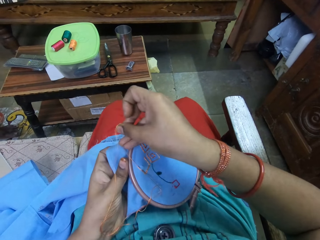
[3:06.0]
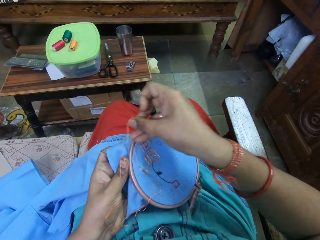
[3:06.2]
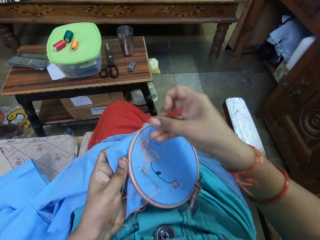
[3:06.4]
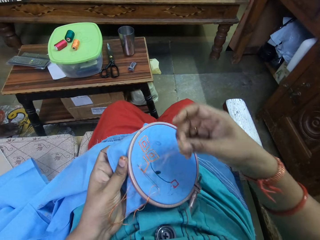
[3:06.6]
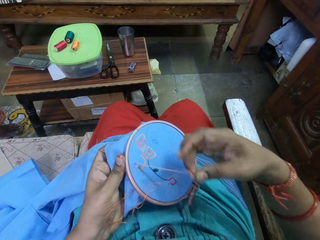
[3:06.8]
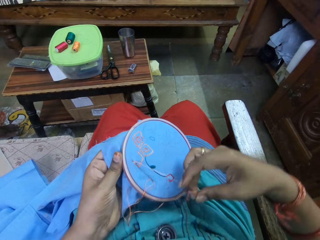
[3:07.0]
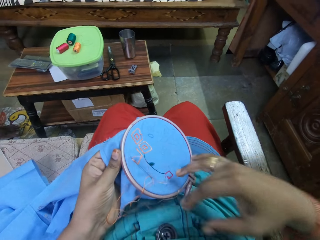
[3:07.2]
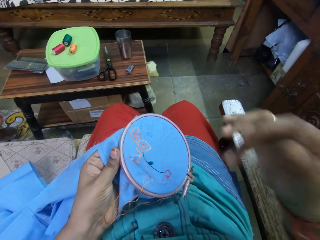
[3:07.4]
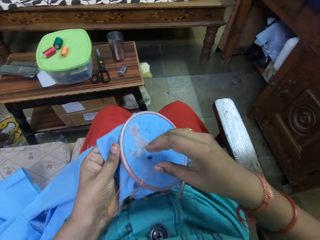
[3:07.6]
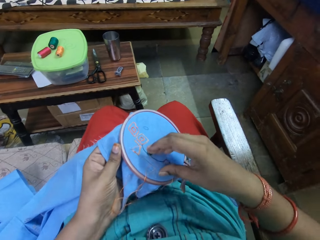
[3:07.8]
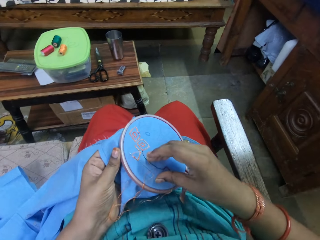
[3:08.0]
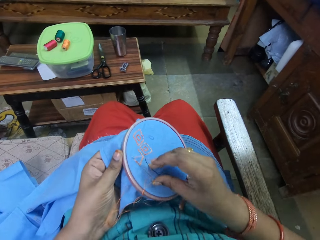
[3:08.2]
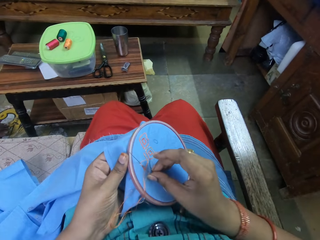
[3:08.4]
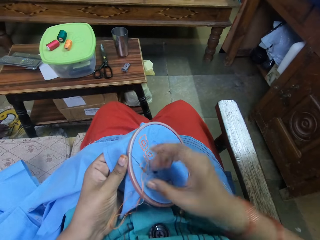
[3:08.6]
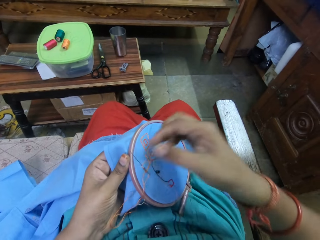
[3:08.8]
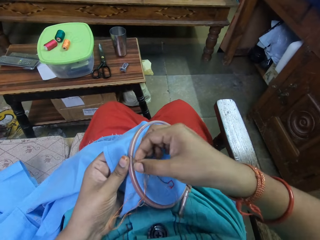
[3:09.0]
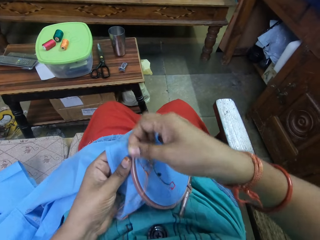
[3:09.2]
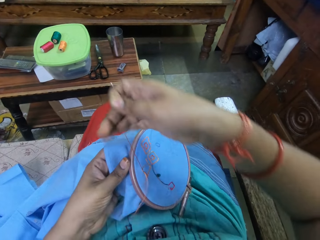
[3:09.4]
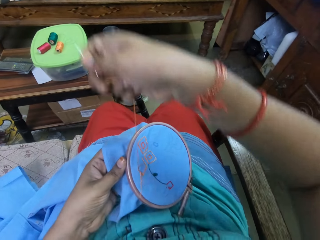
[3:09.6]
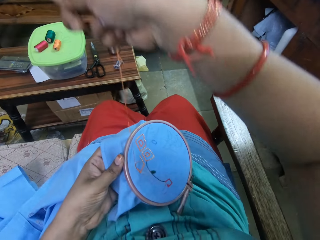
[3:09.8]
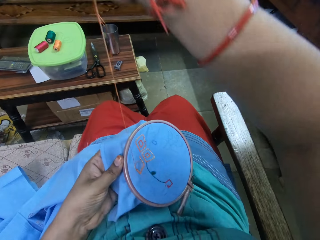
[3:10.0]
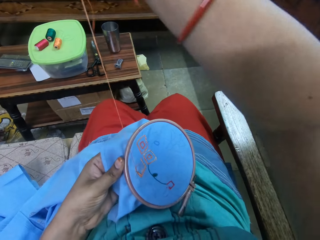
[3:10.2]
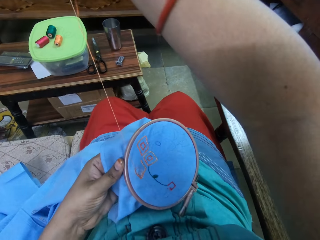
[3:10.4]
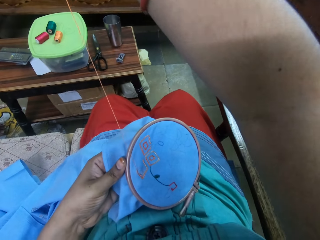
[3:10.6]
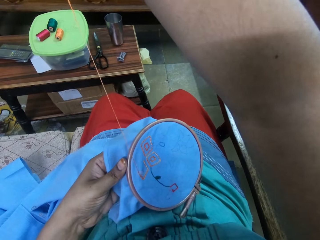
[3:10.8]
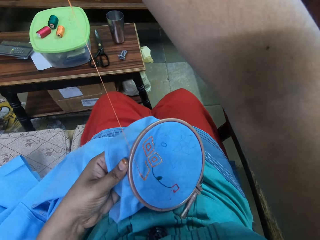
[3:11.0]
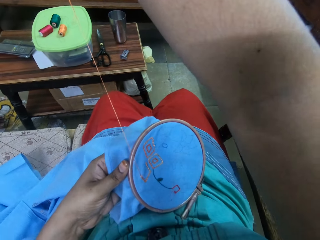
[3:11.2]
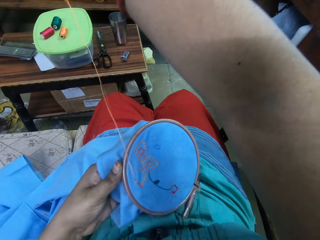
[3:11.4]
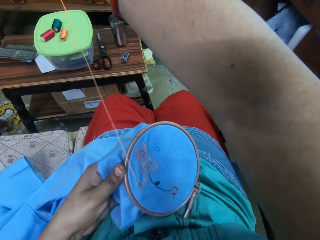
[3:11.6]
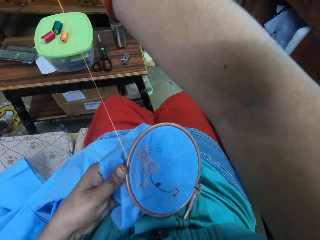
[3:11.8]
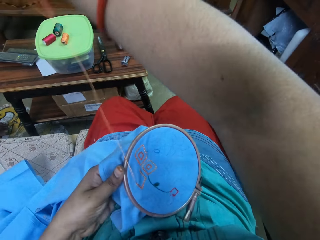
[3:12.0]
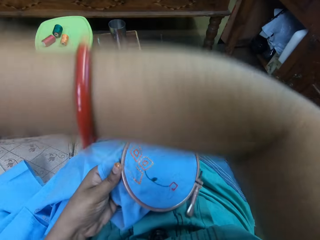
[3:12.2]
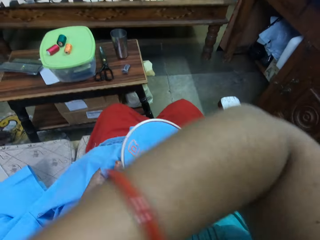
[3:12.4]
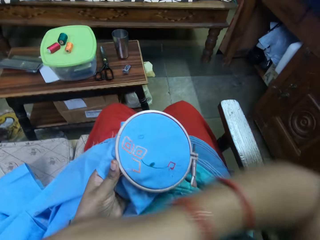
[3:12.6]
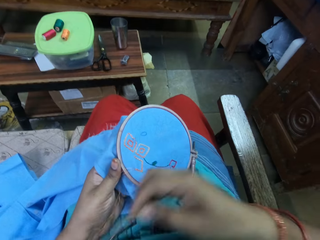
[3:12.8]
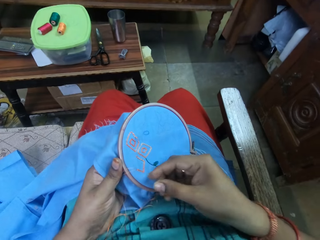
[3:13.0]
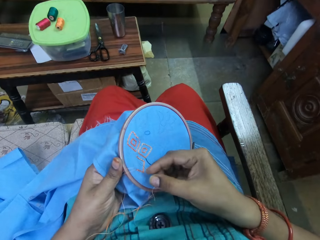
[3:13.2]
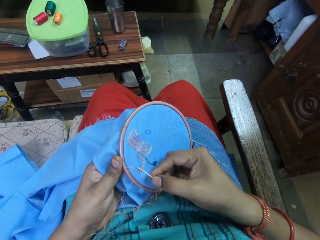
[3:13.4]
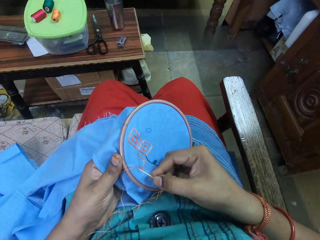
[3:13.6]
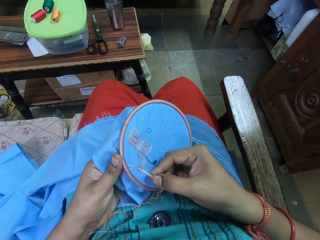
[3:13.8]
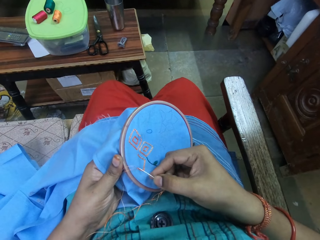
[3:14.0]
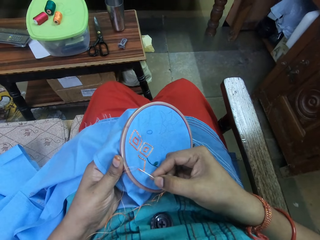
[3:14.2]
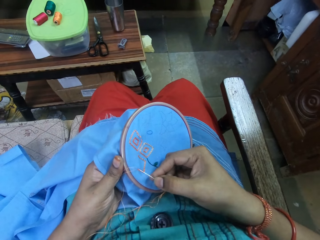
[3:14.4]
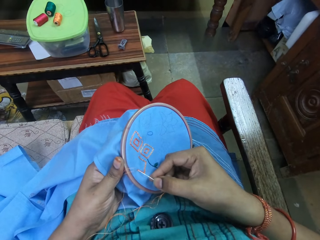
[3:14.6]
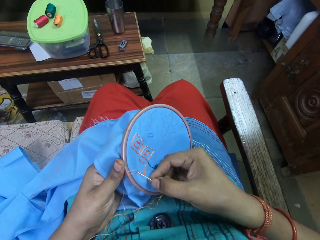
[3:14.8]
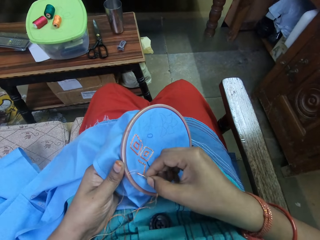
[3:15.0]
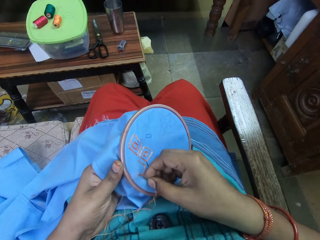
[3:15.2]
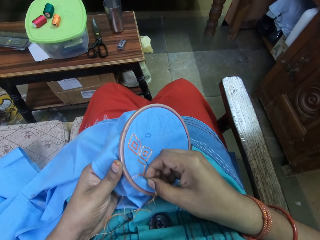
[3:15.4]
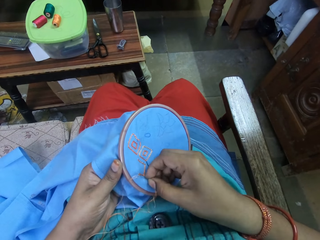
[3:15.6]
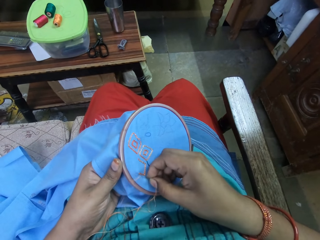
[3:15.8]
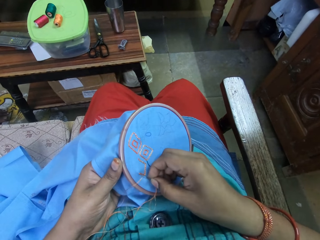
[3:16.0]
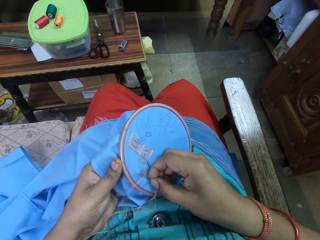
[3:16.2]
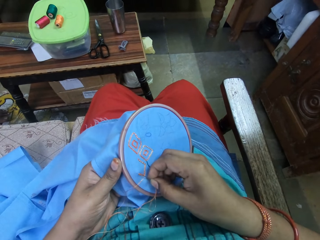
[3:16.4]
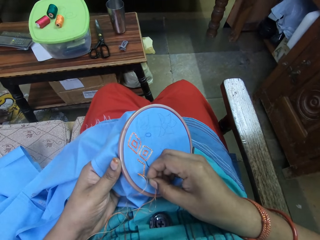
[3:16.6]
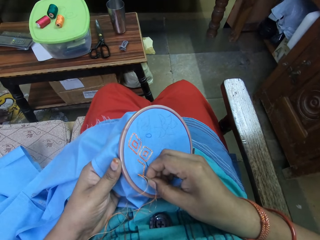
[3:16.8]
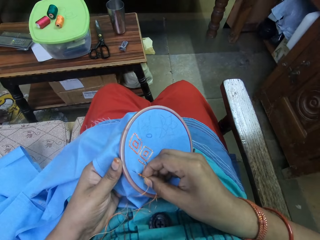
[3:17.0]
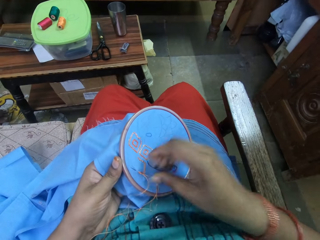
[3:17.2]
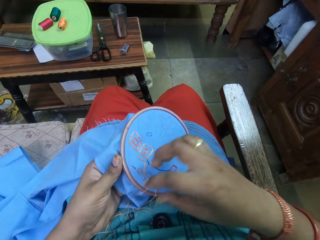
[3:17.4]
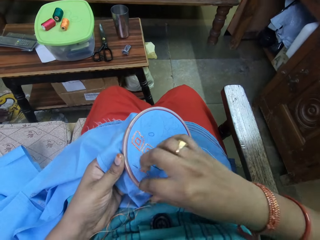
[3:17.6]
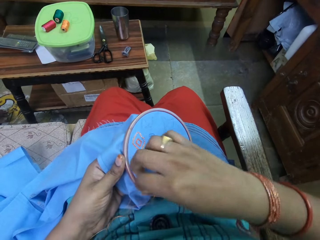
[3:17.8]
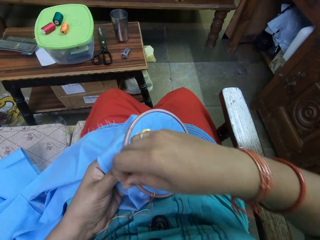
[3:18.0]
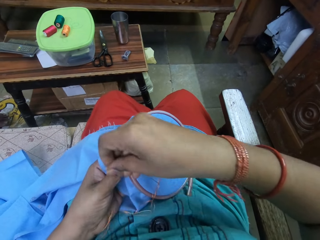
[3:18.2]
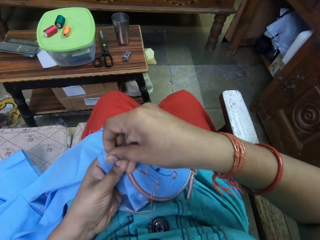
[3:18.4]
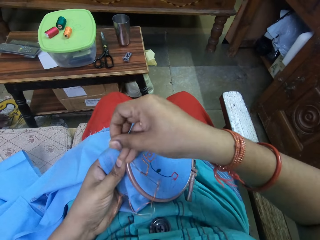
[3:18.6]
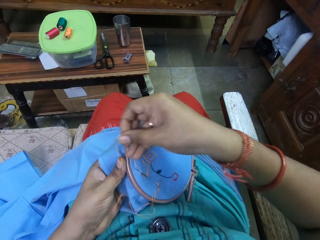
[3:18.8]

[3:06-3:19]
The camera wearer pulls the thread. They stitch a thread.

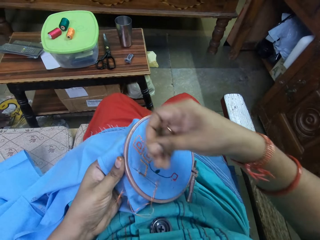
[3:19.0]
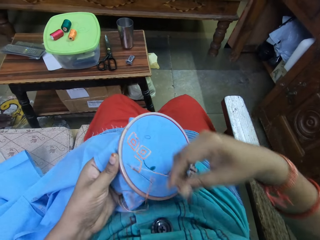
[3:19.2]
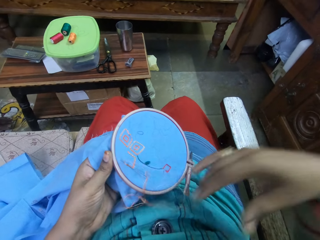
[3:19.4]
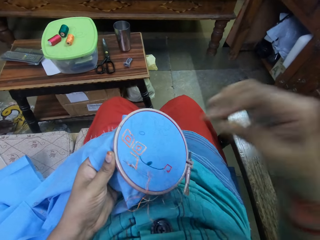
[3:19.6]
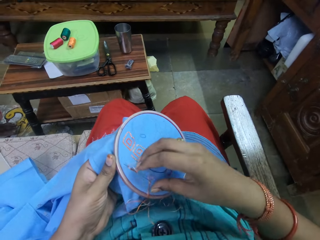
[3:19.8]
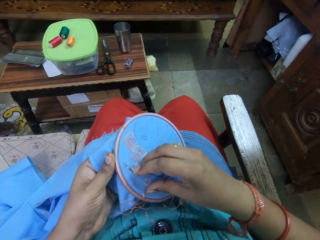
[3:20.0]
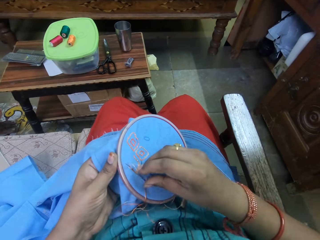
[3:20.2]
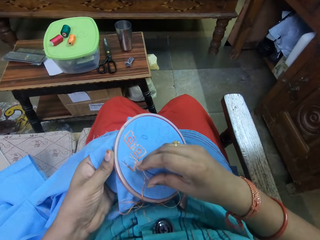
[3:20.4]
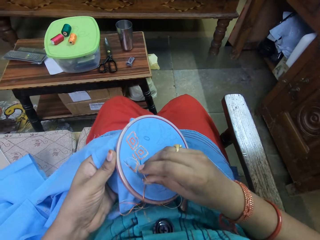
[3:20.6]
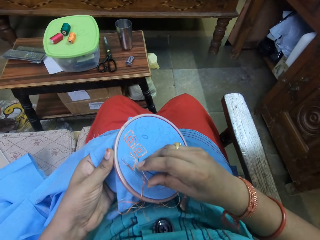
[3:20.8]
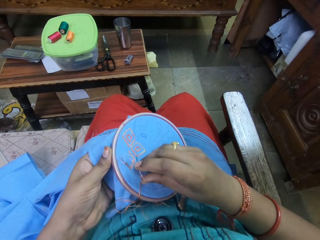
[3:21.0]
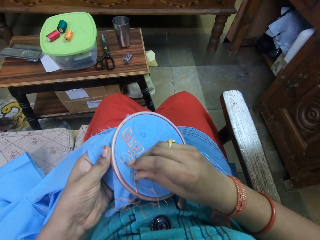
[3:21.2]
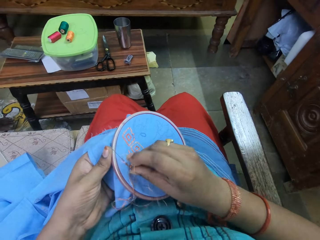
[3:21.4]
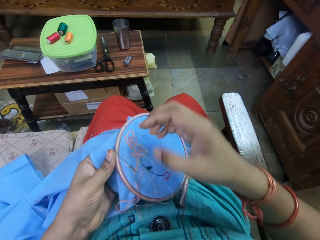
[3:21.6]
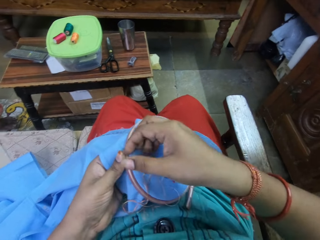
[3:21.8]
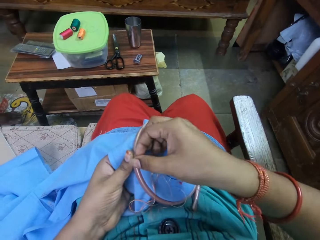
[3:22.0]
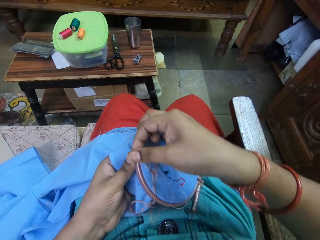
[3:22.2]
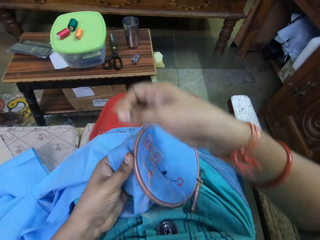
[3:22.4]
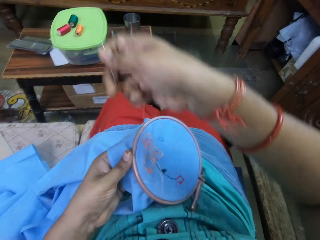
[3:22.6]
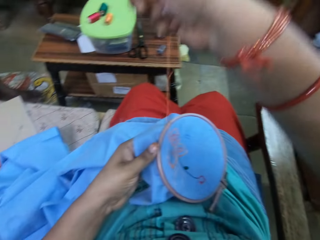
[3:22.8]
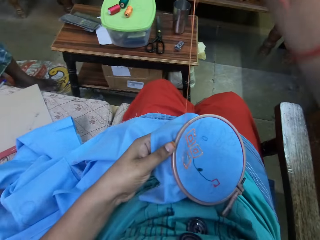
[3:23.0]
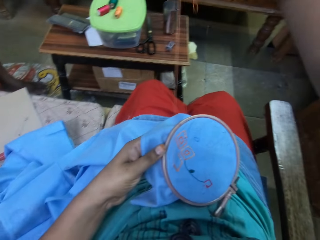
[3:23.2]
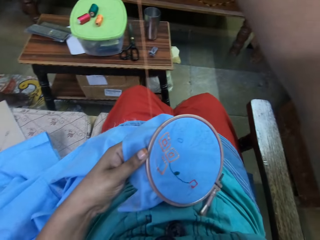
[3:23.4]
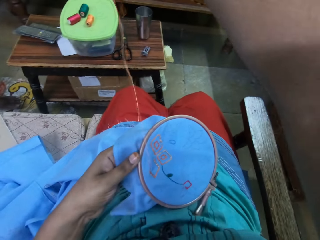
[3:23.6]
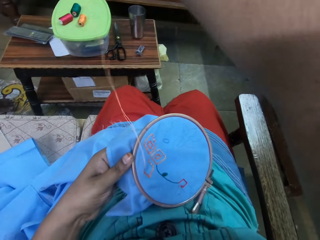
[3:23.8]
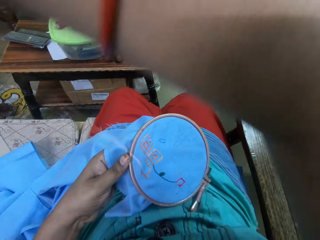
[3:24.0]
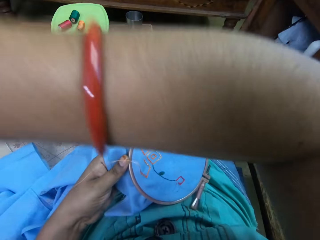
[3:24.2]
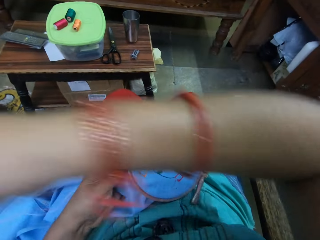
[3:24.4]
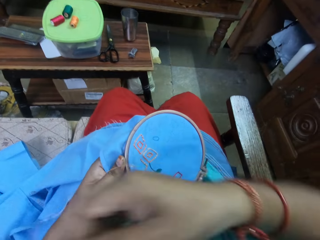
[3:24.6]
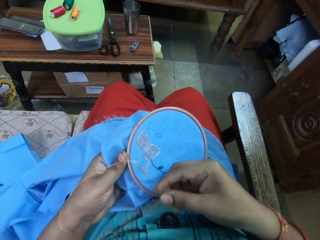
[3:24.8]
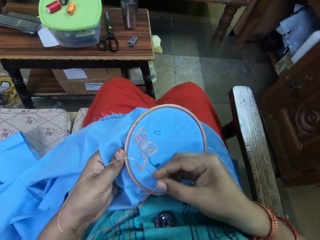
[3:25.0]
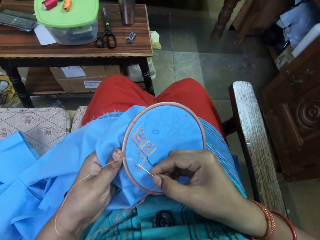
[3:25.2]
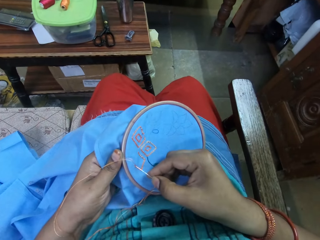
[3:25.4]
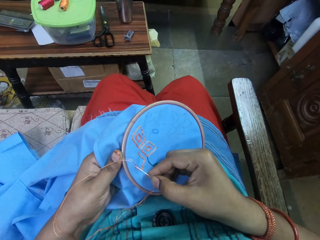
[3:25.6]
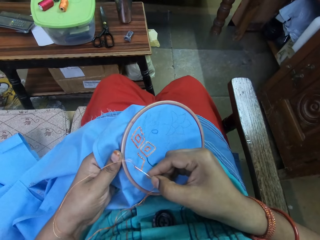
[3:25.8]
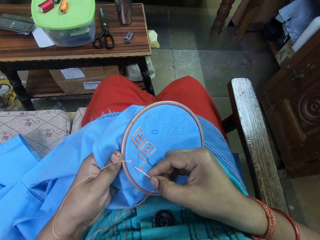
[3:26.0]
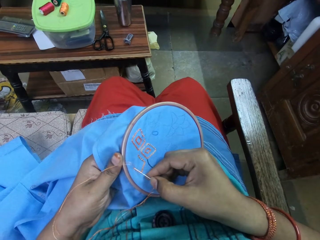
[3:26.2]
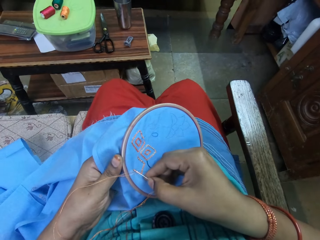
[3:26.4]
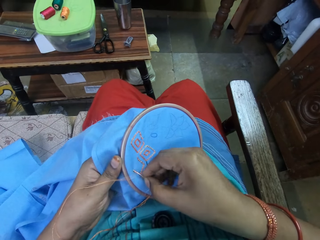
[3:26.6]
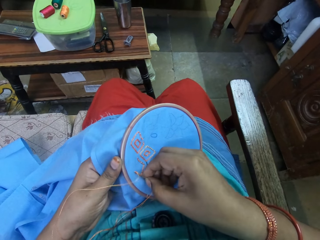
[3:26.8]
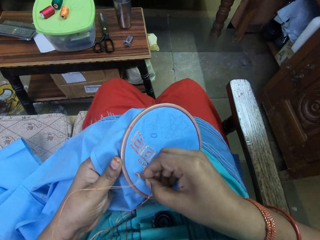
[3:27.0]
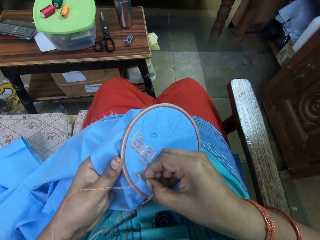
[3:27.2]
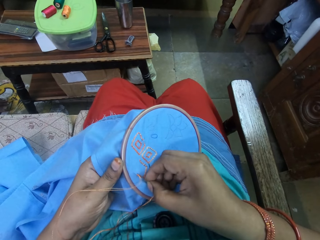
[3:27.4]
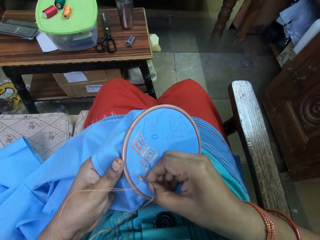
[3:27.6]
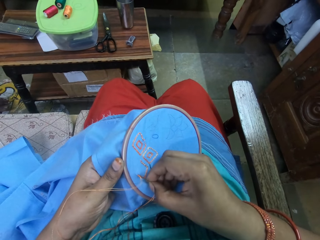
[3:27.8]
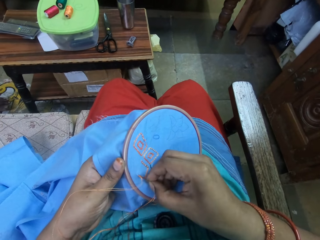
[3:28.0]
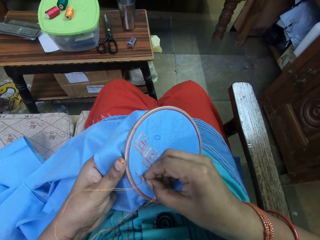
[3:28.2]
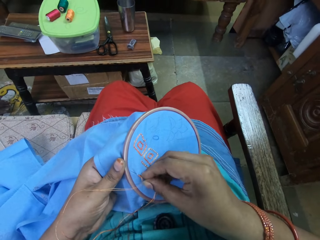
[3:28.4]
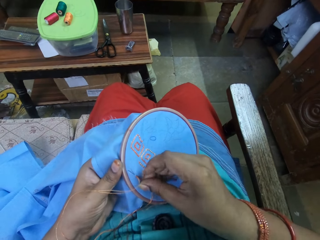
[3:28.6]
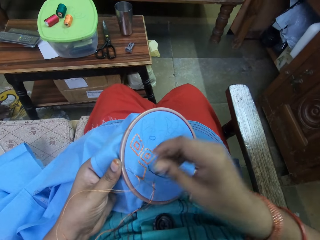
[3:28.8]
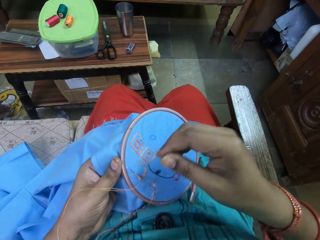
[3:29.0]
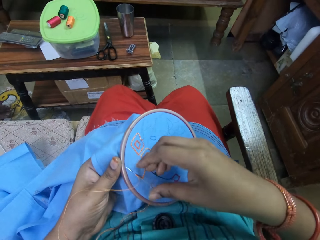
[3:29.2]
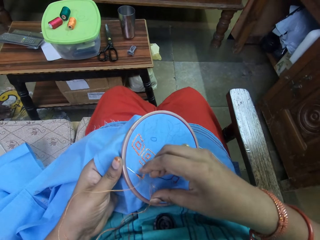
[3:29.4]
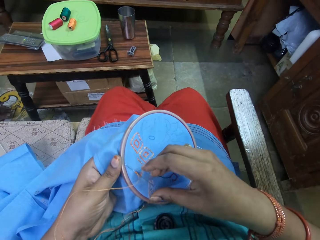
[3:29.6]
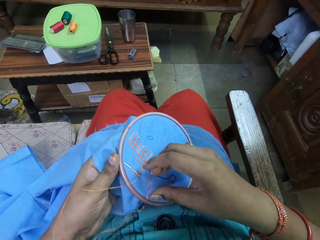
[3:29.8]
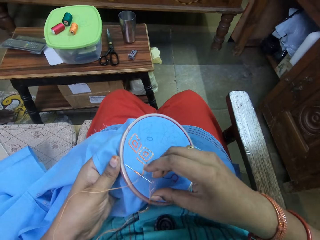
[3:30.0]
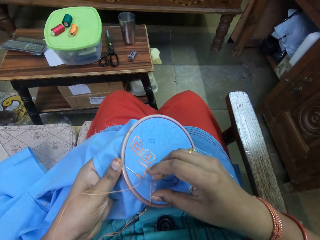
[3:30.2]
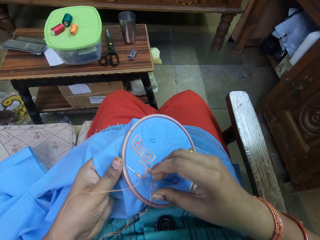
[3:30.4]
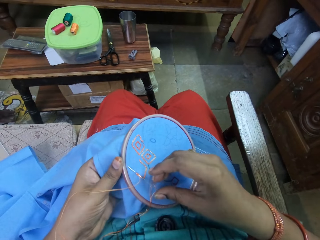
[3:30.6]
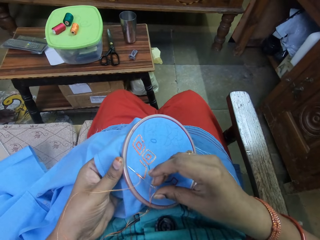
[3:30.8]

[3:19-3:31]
The camera wearer pulls the thread. They stitch a thread.
